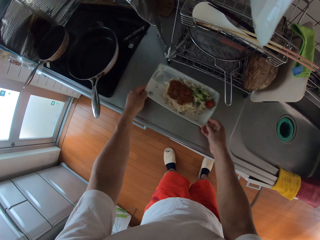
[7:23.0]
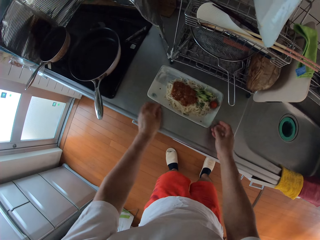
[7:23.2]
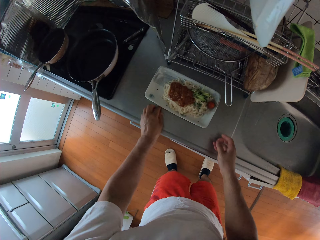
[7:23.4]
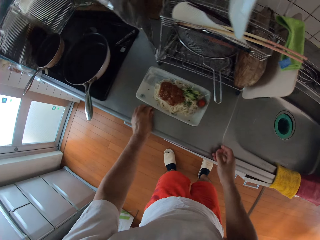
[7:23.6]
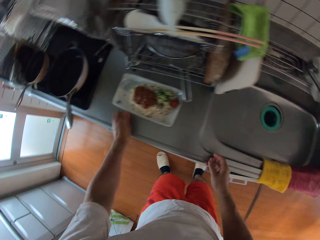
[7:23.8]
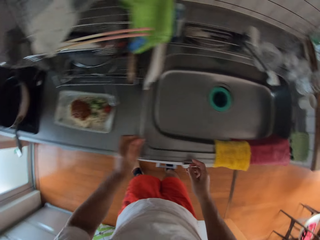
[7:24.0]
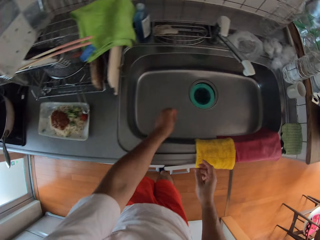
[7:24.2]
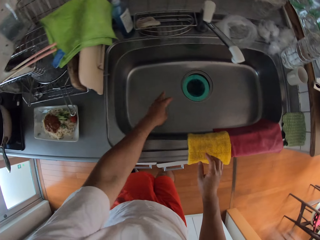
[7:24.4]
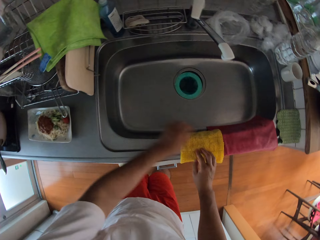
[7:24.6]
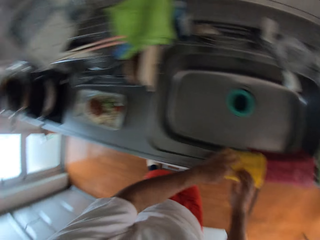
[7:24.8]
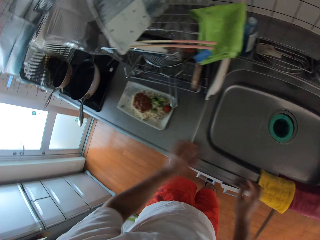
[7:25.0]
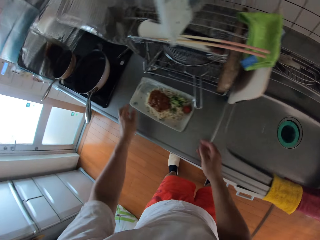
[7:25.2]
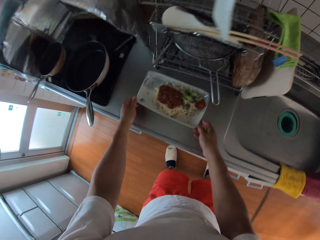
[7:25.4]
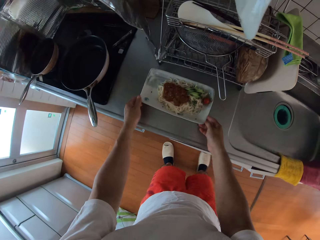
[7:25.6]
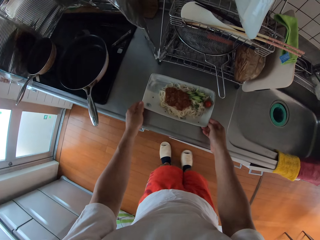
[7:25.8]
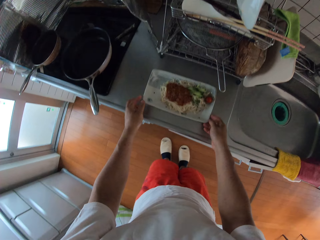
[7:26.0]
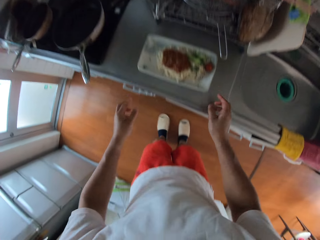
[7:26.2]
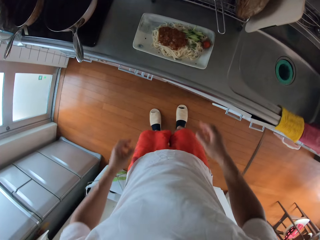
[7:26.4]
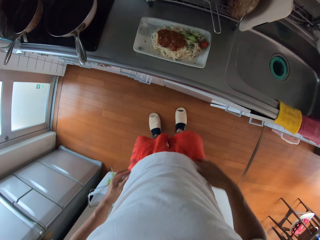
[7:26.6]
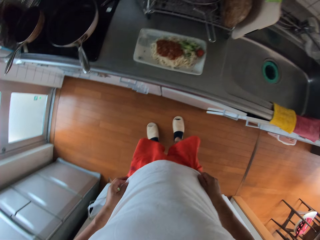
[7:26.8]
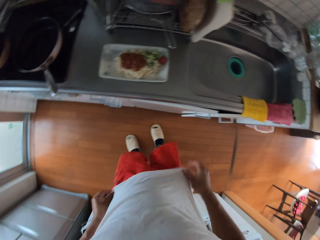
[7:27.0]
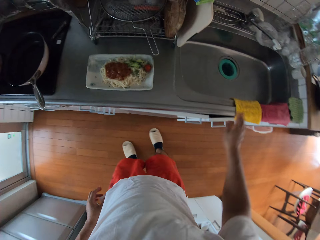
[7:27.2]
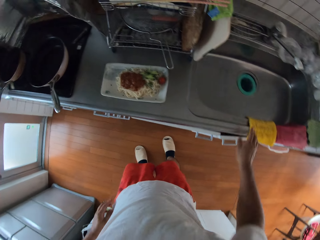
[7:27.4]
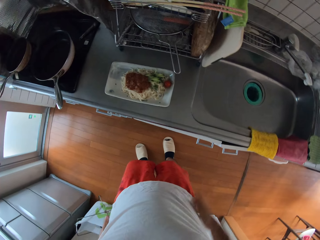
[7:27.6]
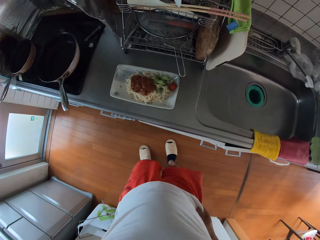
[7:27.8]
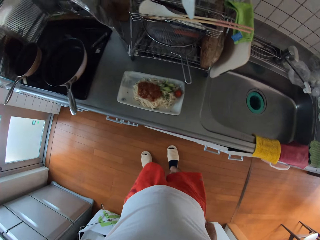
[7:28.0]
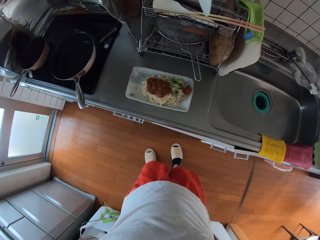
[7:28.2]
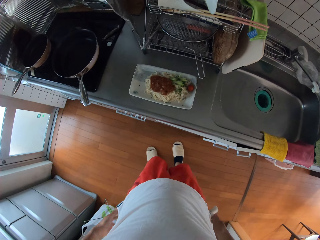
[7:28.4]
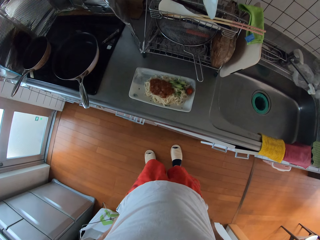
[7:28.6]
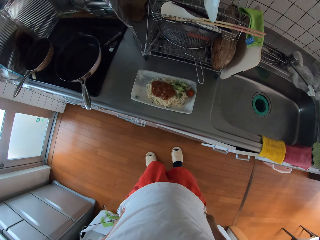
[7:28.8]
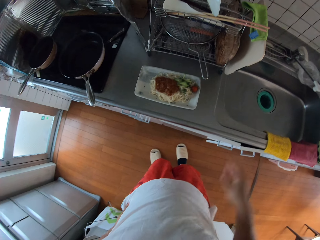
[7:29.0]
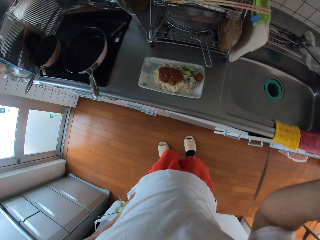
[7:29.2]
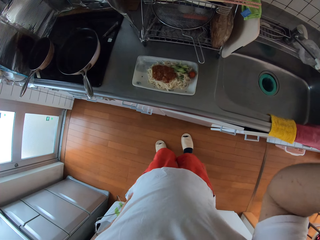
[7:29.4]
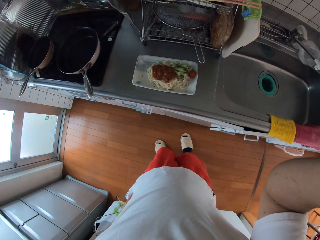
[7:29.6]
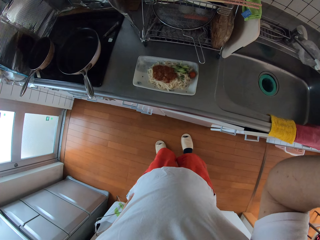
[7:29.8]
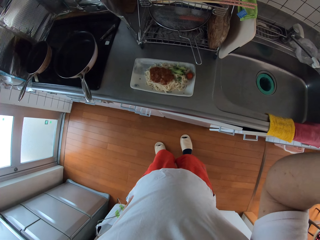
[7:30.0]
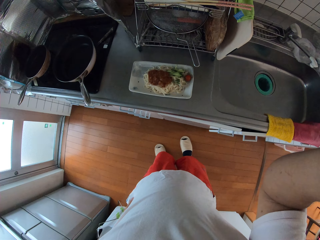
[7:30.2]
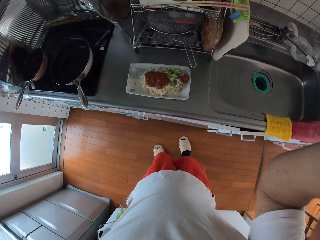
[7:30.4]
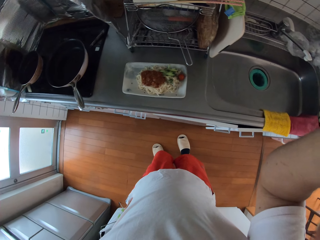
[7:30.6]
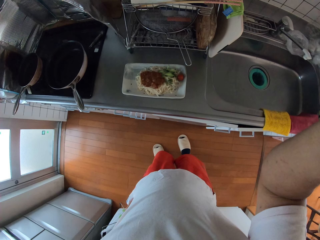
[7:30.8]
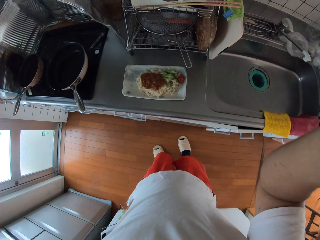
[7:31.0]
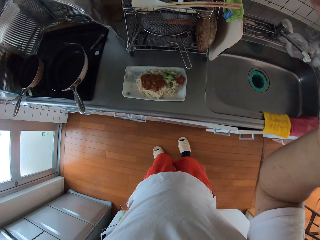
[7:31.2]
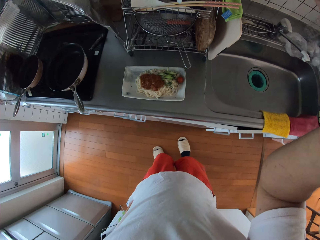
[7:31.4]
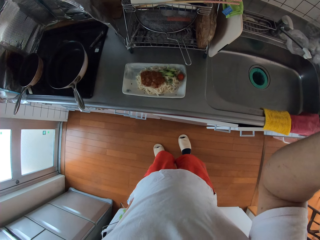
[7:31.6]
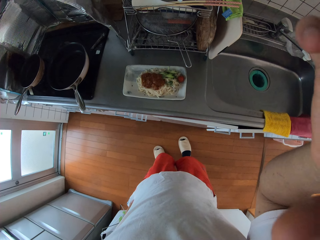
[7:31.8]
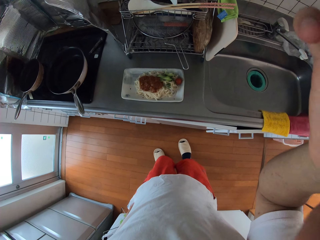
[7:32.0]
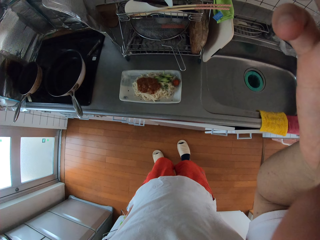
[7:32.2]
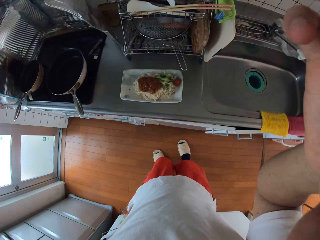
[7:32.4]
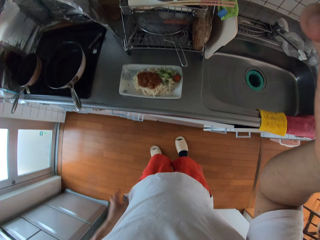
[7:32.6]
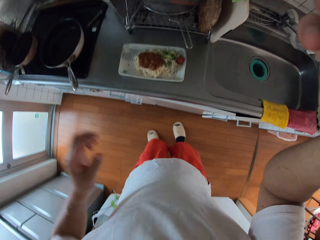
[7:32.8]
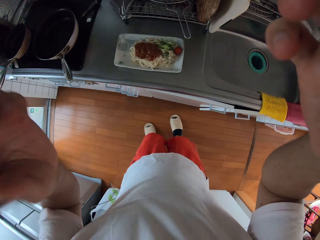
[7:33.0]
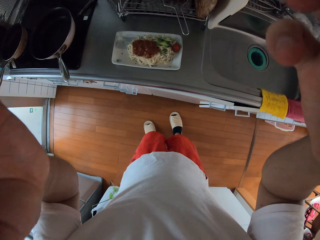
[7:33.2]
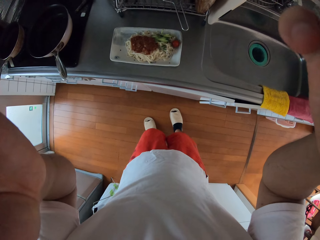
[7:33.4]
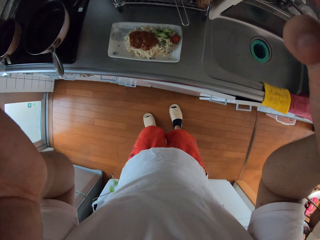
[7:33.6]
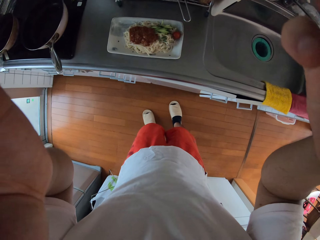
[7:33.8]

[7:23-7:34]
The camera wearer adjusts the plate of spaghetti on the table. He wipes his hand on the towel. He adjusts the plate of spaghetti on the table again. He wipes his hand on his cloth. He touches his clothes. He raises his hand up.
